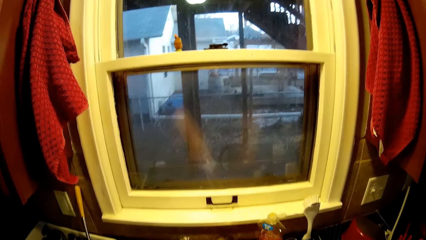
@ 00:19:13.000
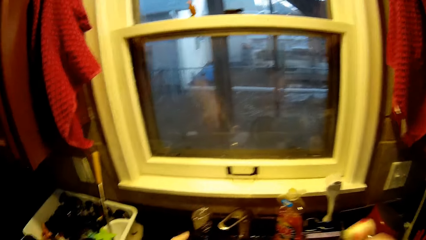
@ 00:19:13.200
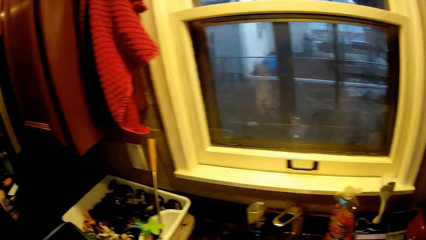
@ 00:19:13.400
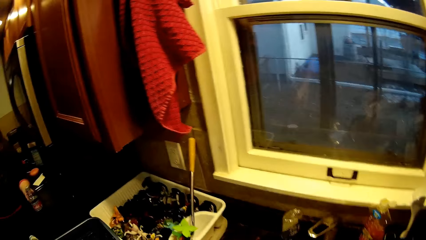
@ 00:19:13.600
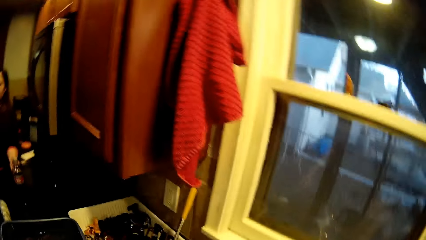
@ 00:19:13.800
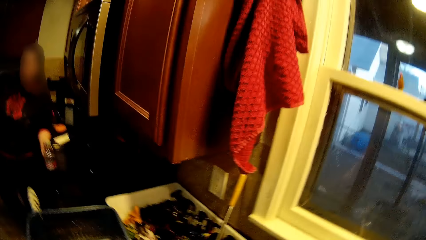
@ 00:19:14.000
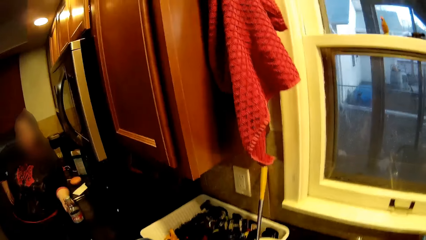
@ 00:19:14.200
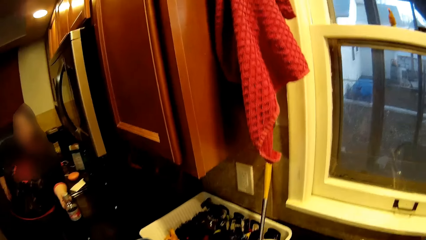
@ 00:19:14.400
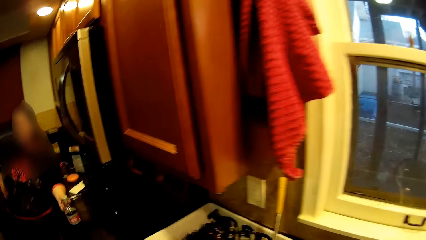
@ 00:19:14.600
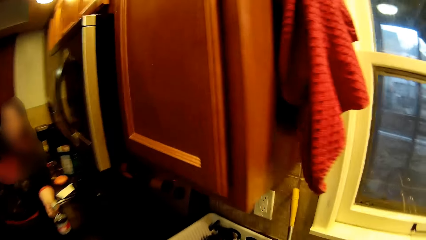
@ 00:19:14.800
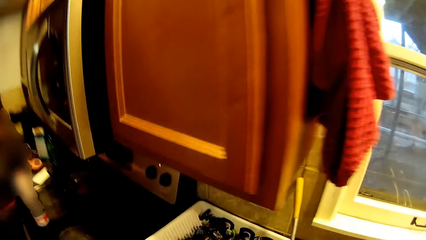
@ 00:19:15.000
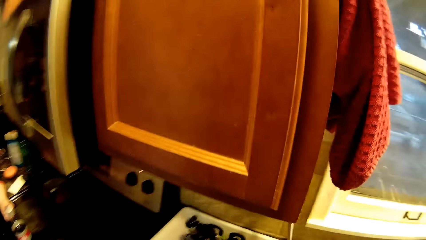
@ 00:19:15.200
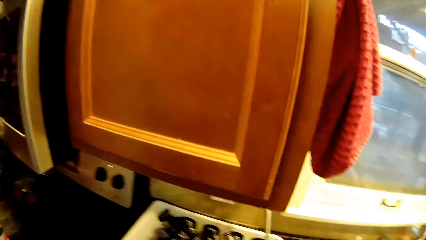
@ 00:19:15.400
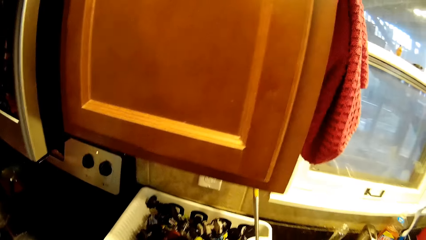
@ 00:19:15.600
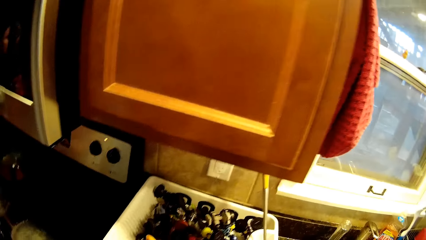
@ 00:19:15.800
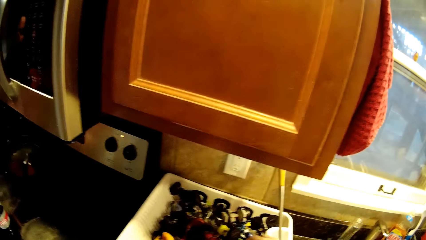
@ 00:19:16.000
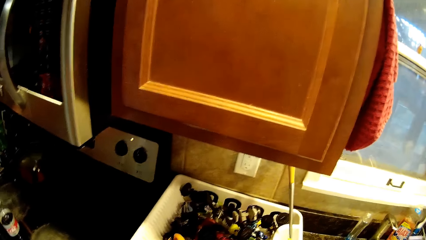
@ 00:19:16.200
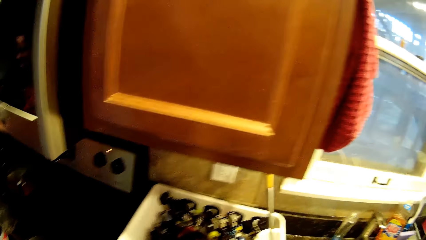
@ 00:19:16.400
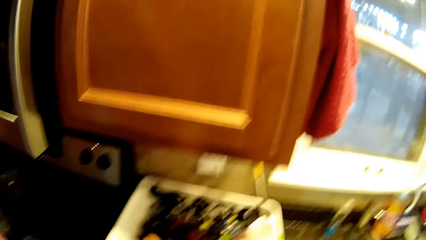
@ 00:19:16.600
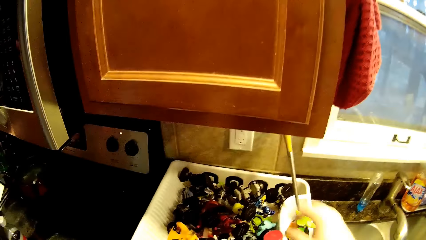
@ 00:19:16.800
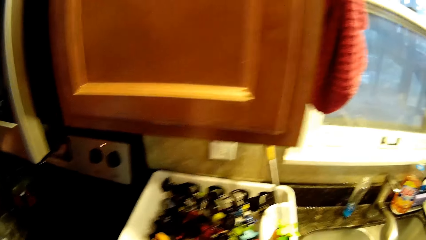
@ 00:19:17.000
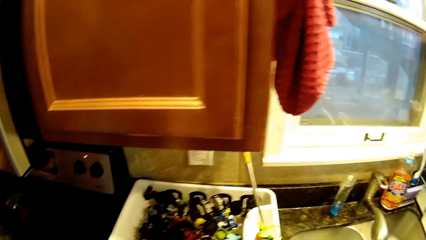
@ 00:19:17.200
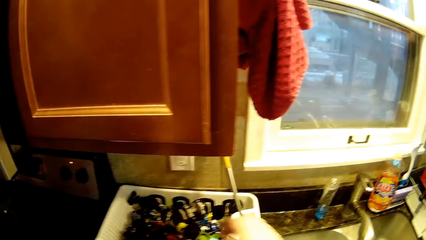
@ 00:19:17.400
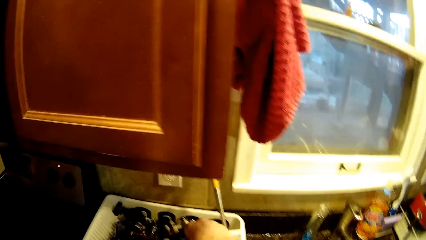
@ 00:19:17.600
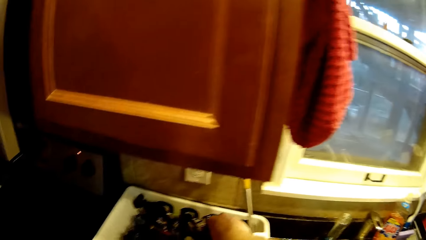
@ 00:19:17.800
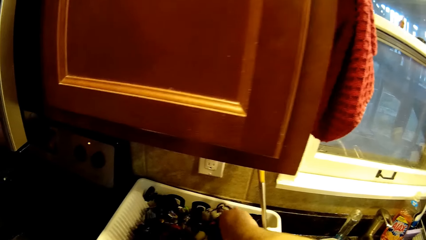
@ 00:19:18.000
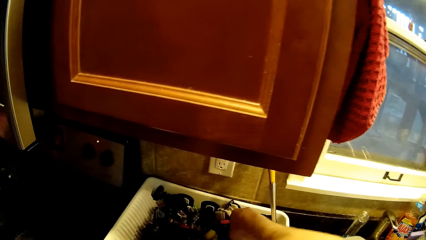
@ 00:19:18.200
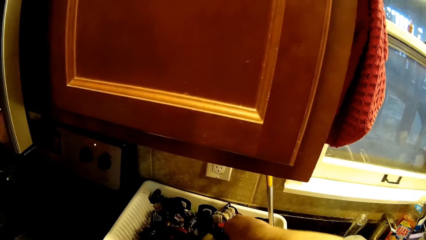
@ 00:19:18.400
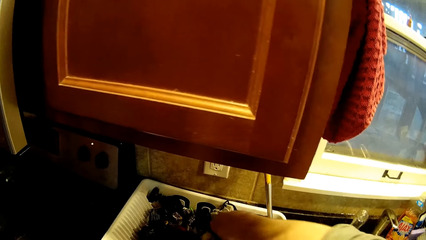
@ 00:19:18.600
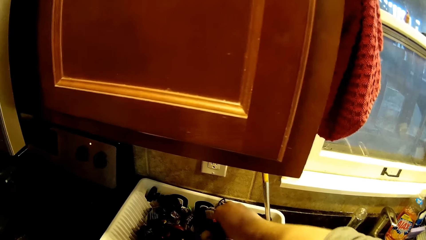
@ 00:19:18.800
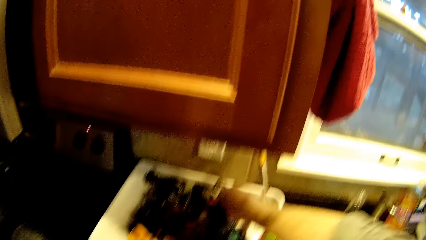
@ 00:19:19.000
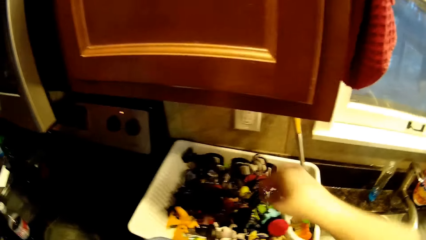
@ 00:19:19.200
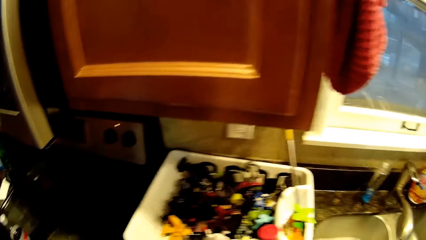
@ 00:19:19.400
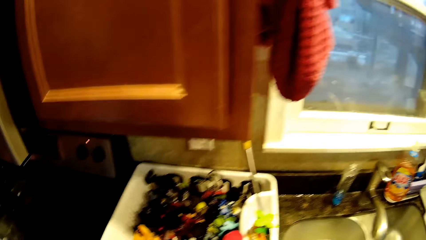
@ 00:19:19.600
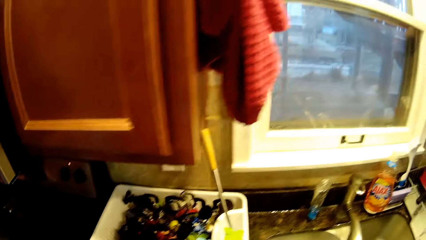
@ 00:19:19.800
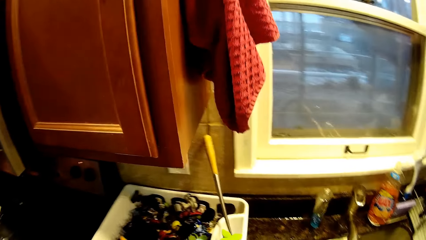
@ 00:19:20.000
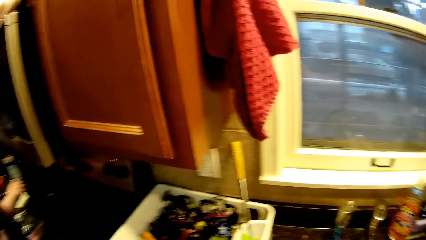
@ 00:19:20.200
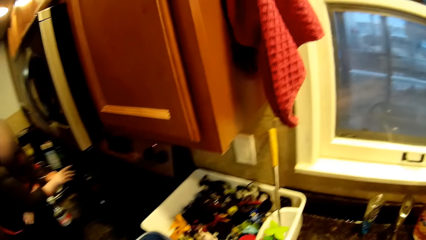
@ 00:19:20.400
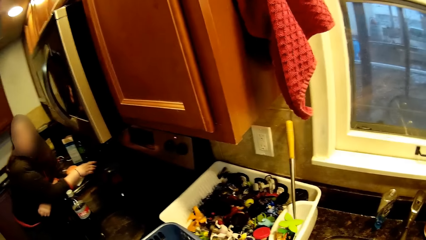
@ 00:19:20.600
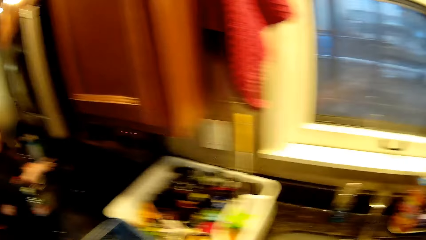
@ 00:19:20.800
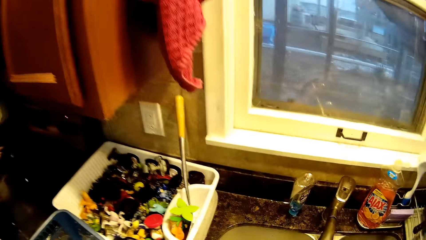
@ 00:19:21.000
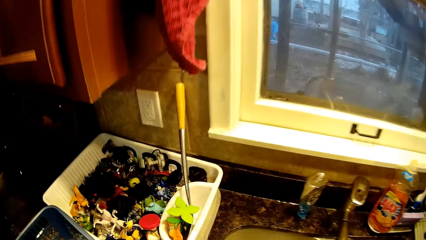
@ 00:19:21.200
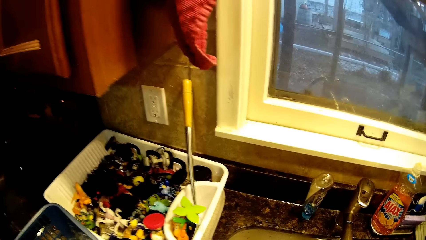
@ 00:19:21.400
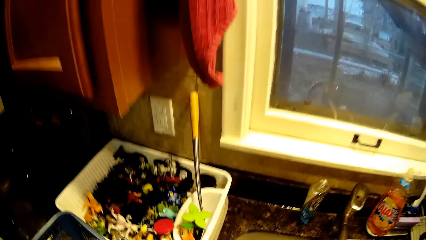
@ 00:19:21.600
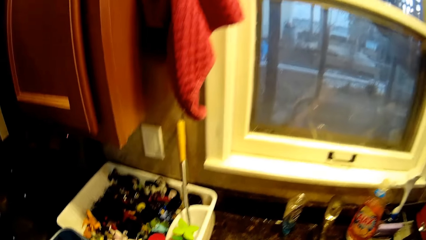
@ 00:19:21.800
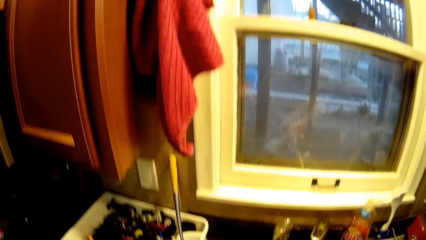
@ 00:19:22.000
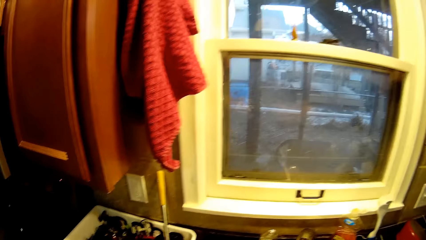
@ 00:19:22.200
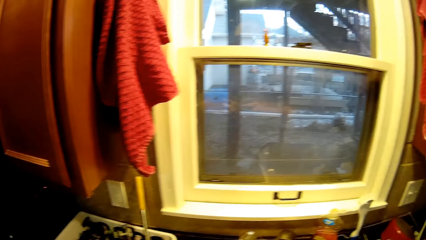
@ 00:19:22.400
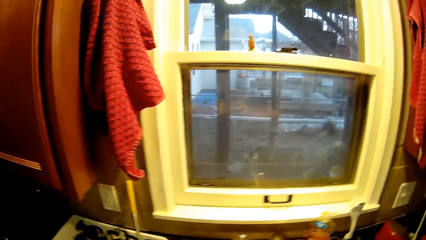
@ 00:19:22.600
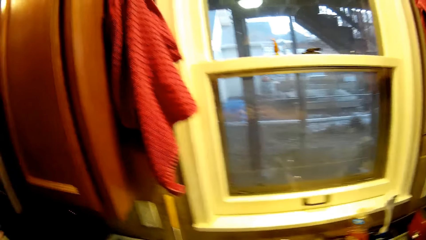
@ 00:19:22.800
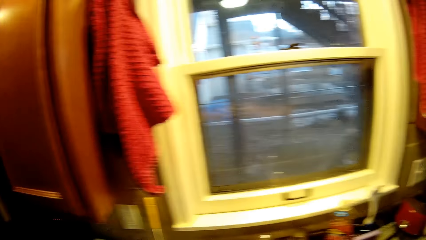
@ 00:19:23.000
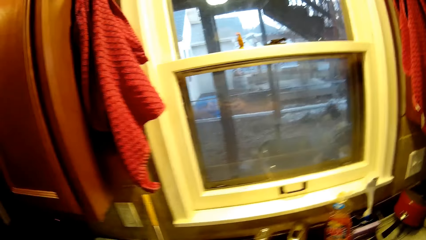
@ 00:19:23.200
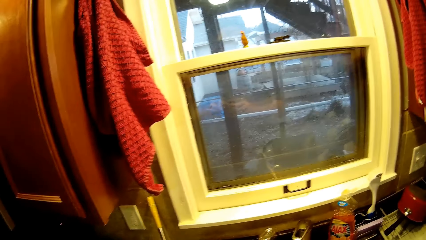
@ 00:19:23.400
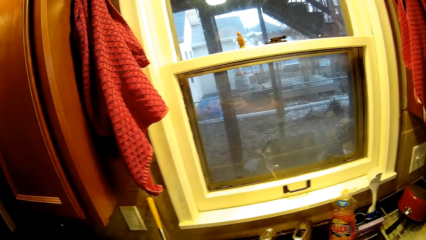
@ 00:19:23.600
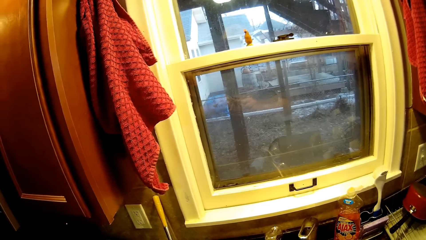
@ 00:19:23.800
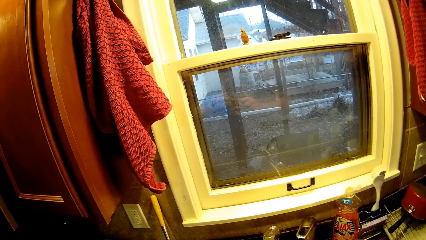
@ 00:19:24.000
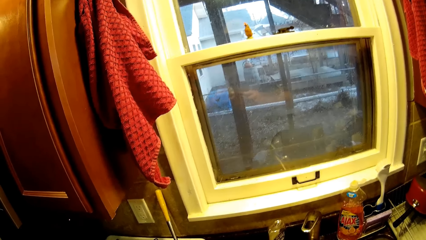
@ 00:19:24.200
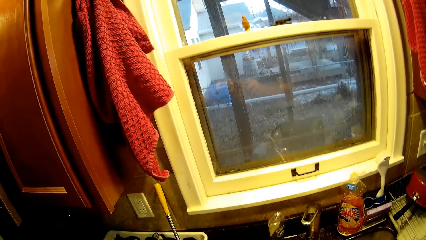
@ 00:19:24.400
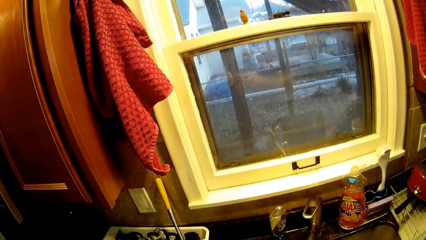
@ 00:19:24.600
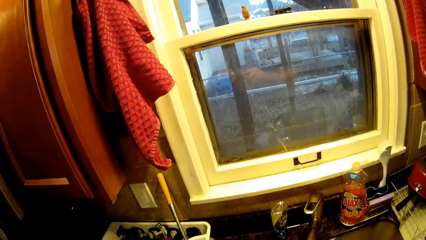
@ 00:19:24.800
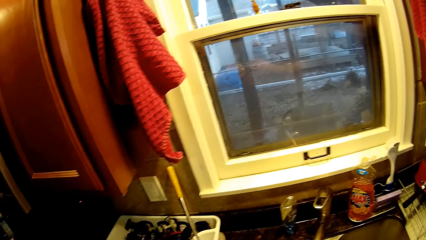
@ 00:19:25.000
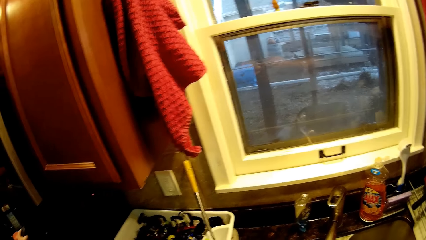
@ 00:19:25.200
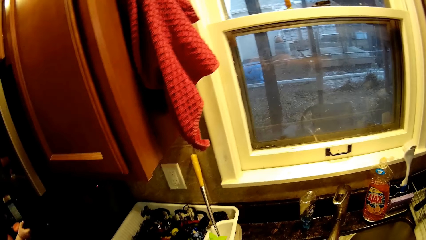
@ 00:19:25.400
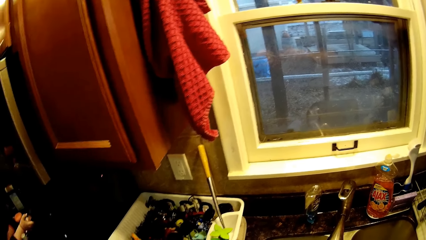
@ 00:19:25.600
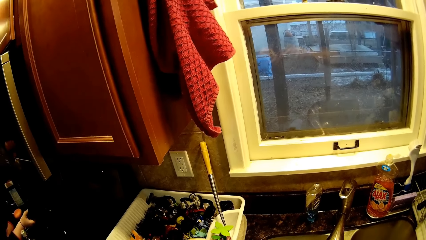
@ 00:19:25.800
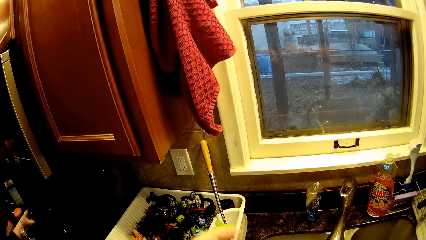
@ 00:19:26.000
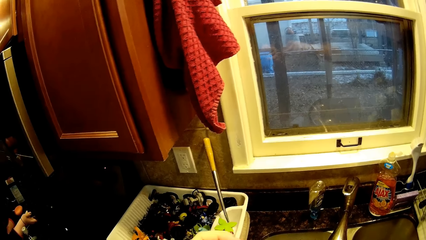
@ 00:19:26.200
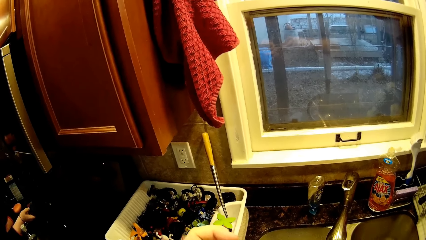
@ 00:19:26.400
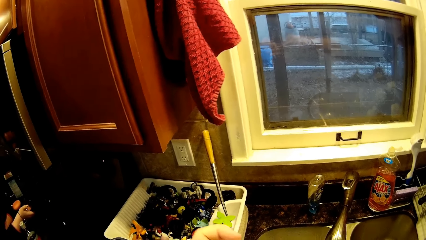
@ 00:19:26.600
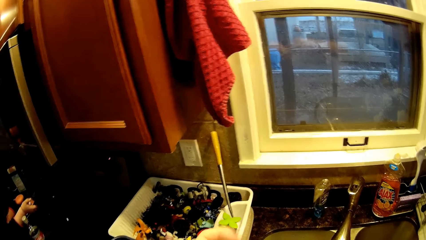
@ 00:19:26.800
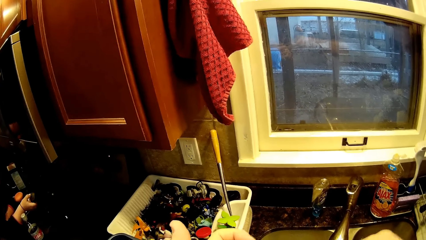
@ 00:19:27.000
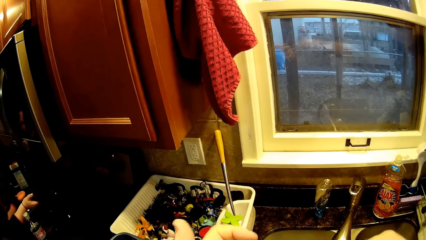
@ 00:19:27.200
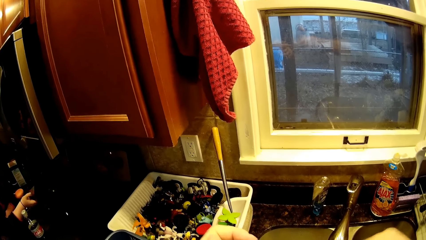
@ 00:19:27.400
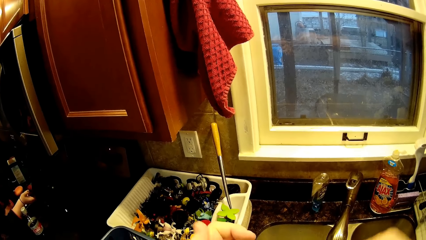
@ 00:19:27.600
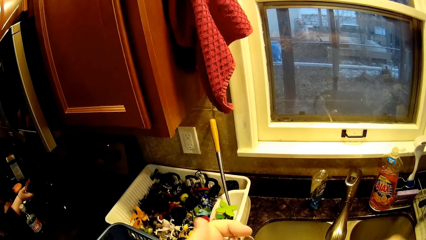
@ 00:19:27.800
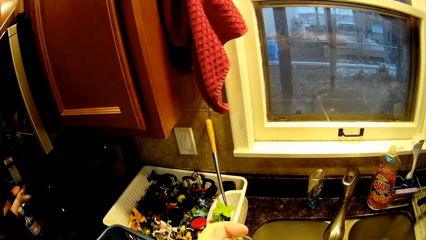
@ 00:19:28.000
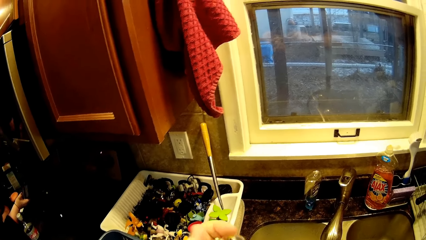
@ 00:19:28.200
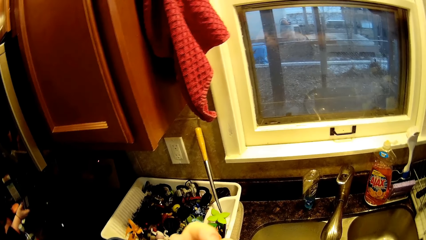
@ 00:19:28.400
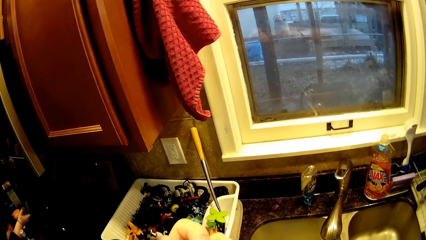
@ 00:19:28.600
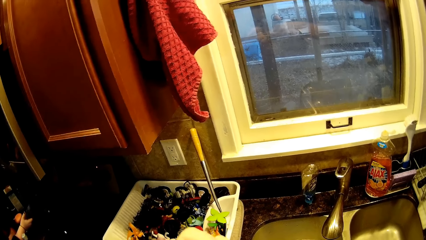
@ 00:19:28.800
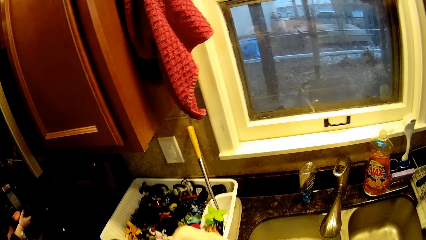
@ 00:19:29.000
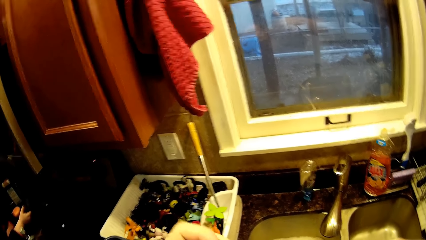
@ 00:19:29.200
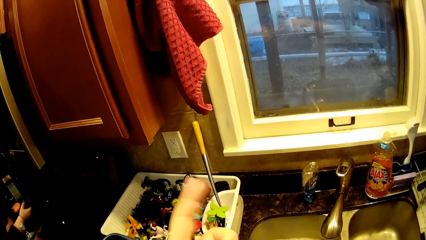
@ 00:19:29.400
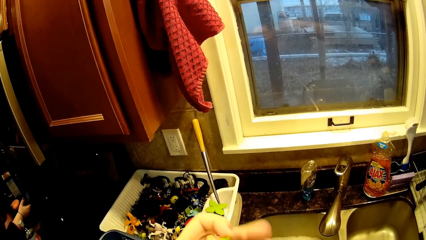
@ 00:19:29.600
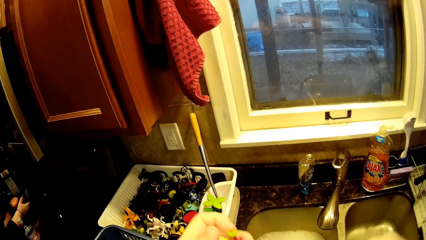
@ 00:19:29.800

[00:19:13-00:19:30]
A man leans on the countertop. The camera wearer turns around. They hold the utensils holder. They pick up a toy. They turn around. The man leans on the countertop. The camera wearer scrubs the toy with a toothbrush.
